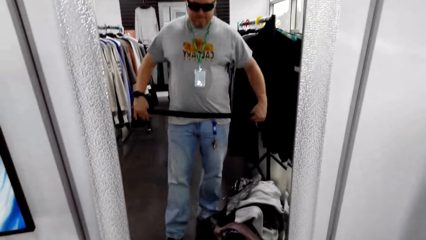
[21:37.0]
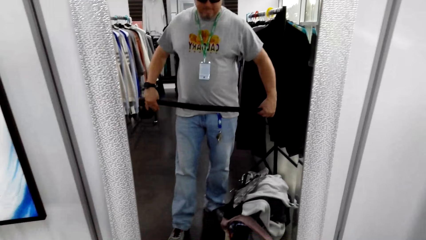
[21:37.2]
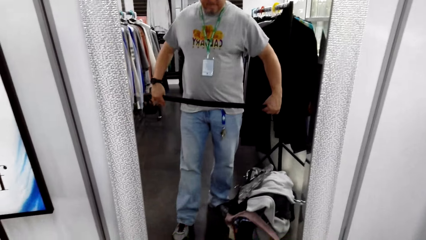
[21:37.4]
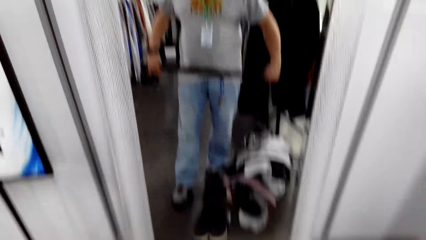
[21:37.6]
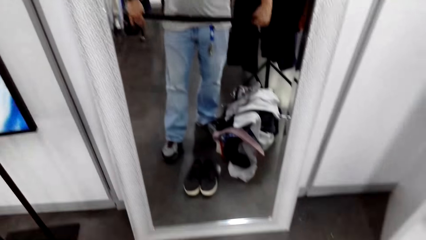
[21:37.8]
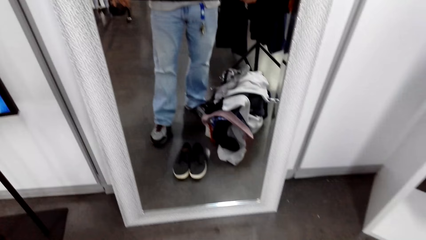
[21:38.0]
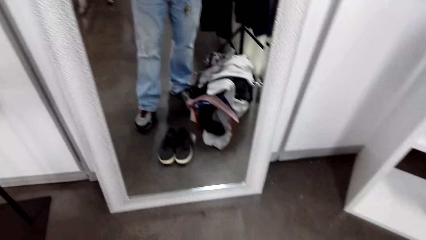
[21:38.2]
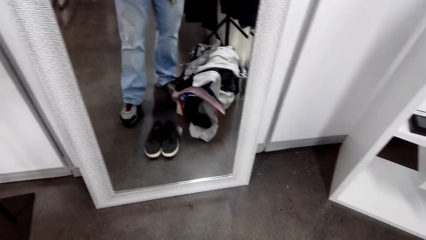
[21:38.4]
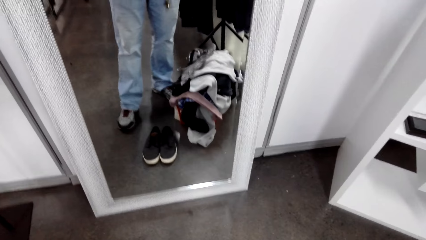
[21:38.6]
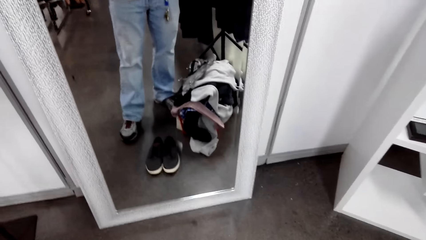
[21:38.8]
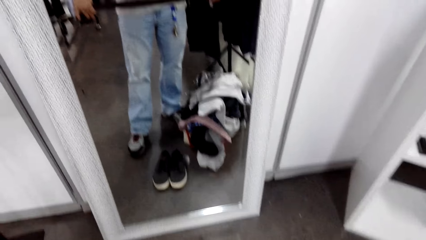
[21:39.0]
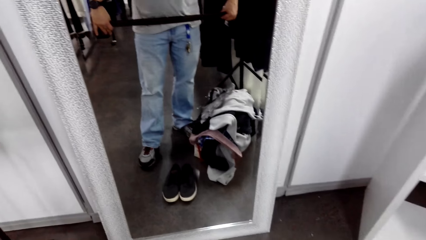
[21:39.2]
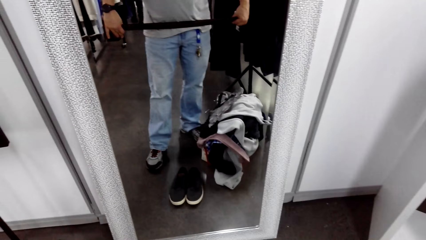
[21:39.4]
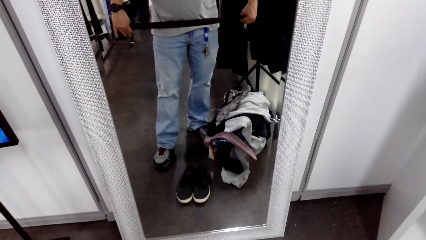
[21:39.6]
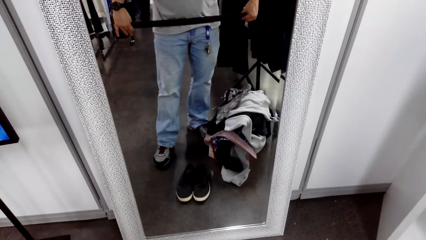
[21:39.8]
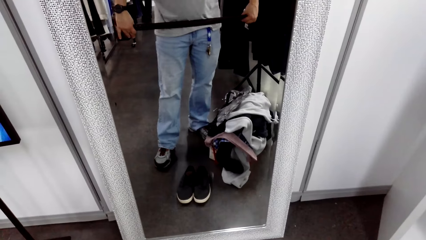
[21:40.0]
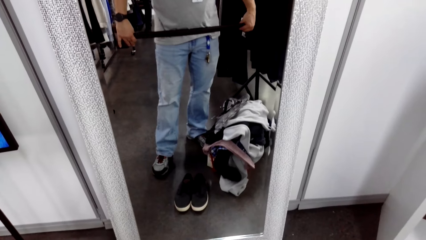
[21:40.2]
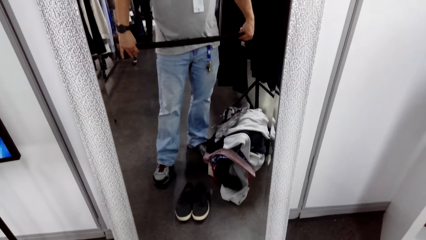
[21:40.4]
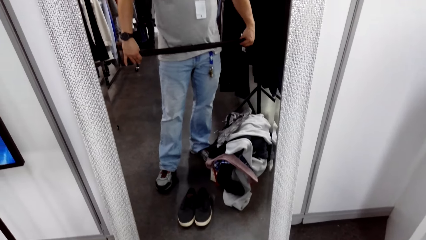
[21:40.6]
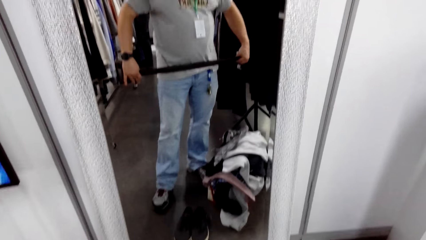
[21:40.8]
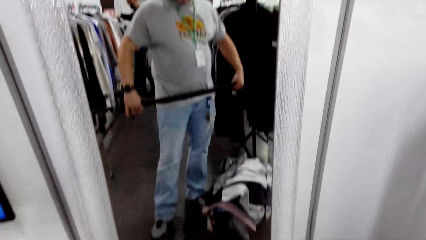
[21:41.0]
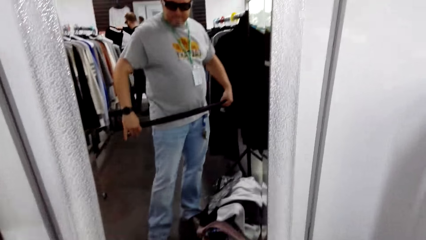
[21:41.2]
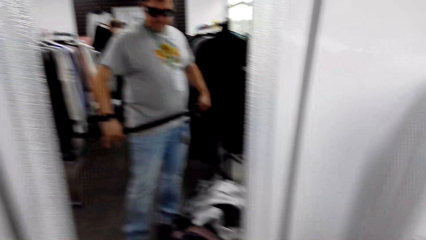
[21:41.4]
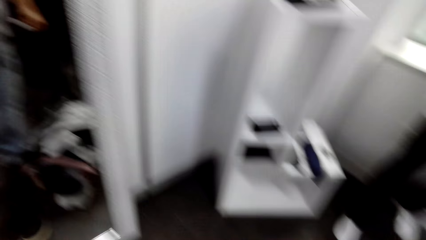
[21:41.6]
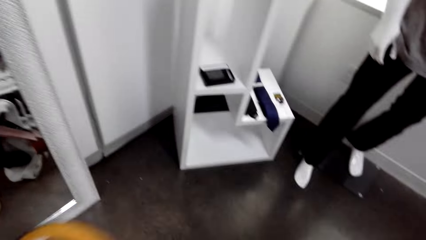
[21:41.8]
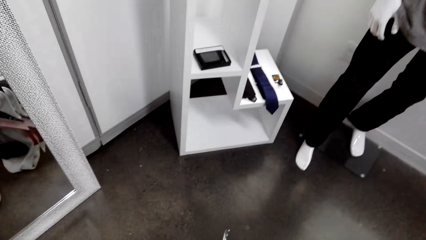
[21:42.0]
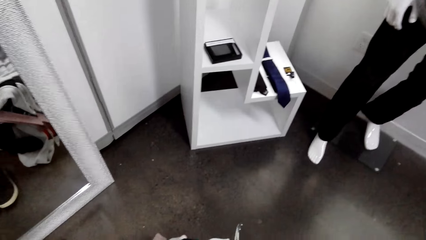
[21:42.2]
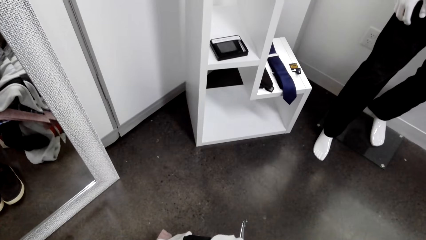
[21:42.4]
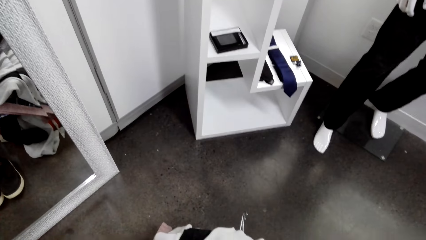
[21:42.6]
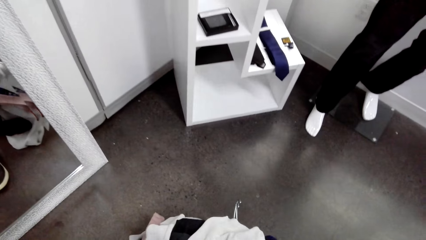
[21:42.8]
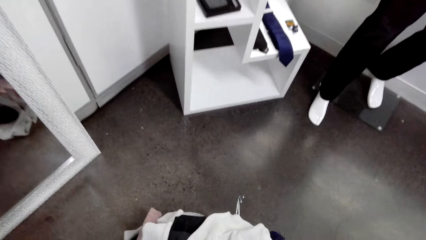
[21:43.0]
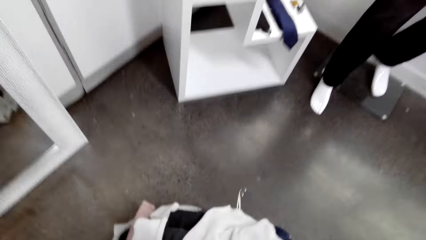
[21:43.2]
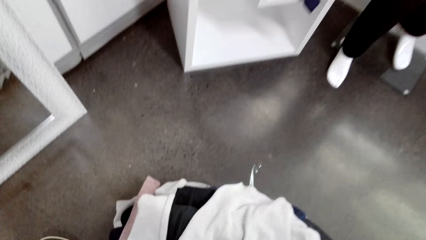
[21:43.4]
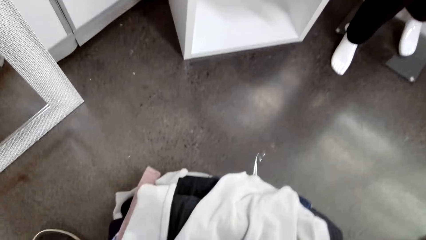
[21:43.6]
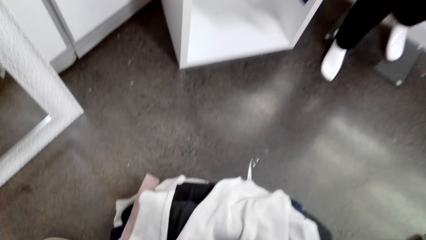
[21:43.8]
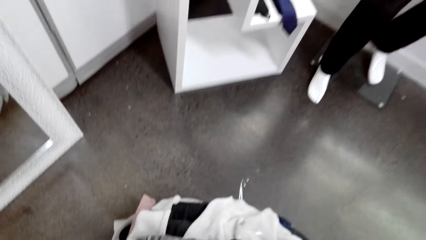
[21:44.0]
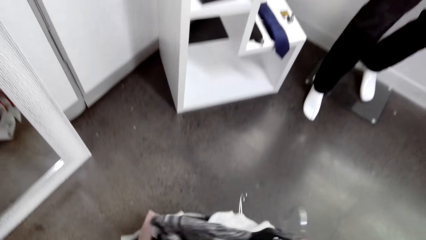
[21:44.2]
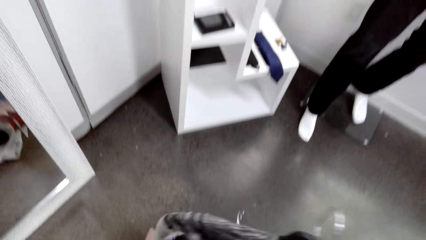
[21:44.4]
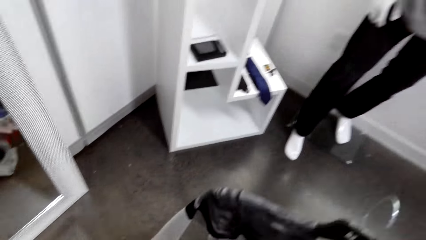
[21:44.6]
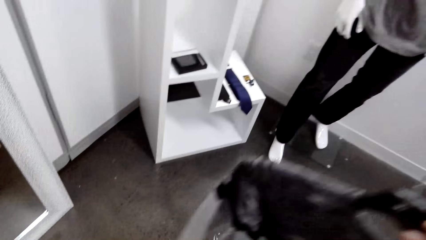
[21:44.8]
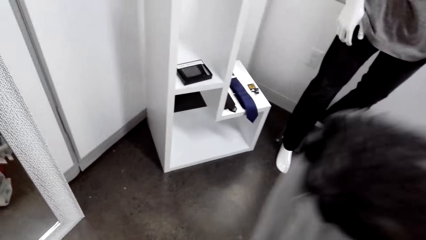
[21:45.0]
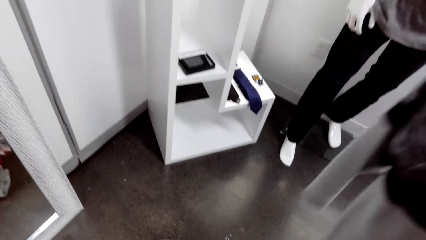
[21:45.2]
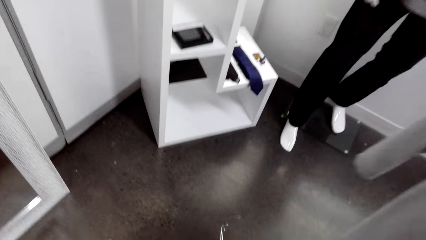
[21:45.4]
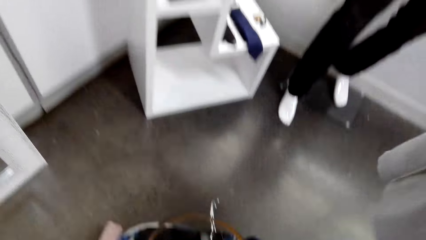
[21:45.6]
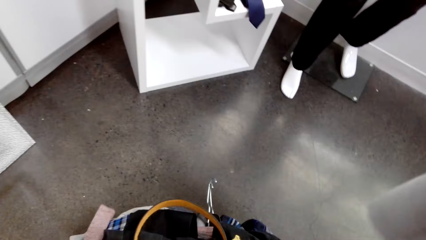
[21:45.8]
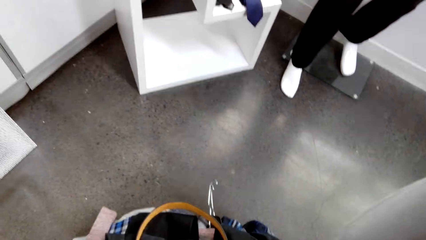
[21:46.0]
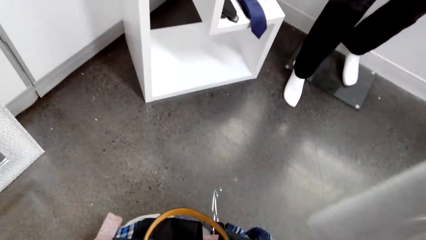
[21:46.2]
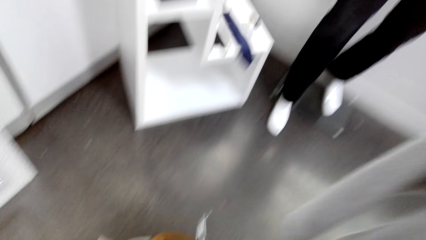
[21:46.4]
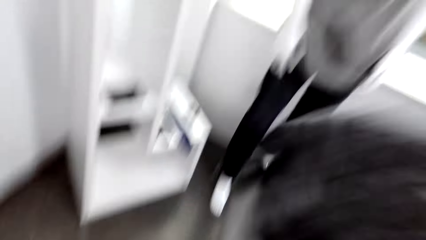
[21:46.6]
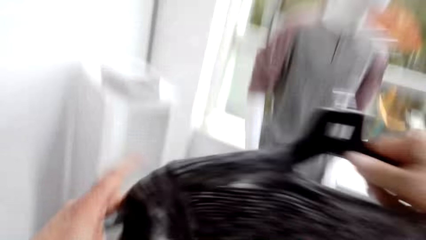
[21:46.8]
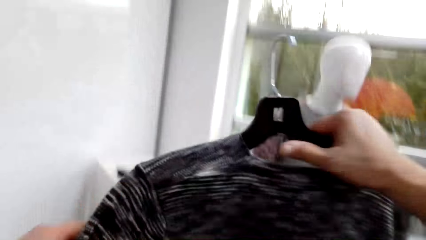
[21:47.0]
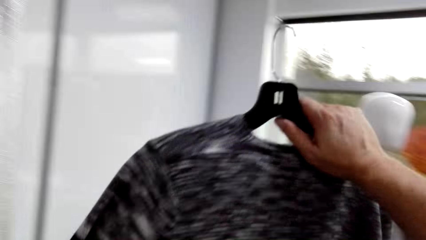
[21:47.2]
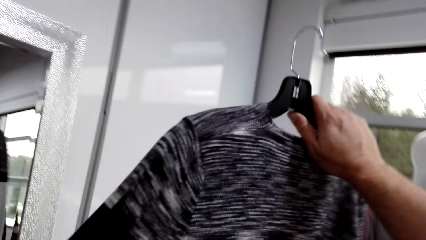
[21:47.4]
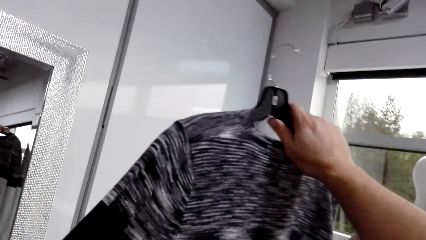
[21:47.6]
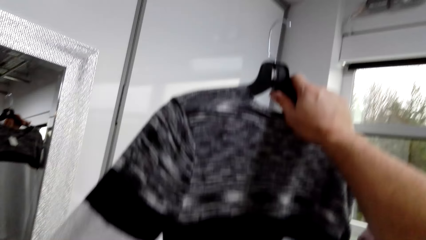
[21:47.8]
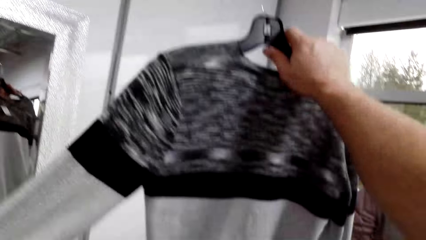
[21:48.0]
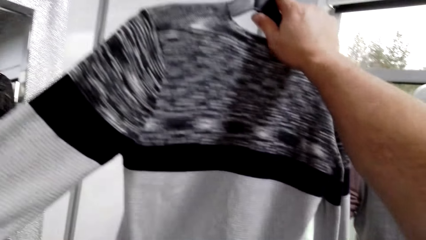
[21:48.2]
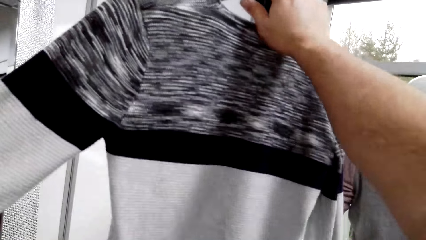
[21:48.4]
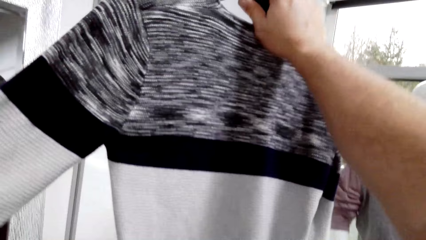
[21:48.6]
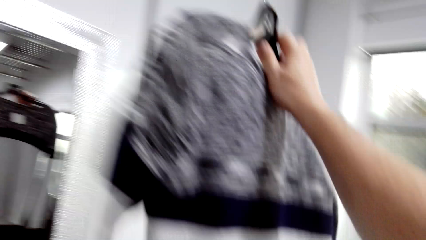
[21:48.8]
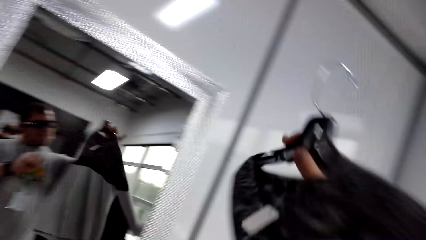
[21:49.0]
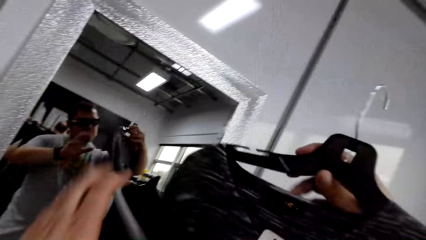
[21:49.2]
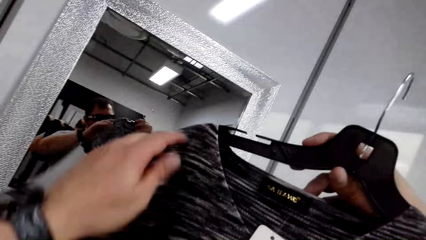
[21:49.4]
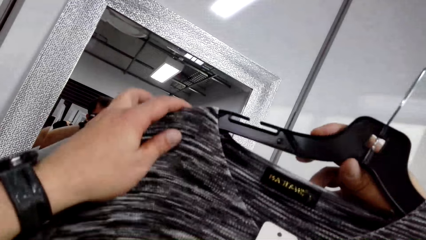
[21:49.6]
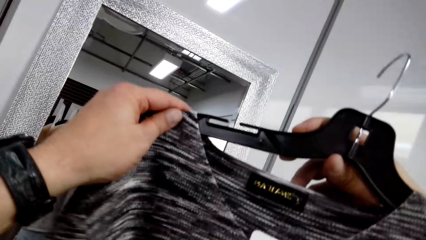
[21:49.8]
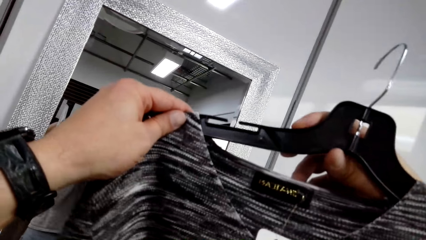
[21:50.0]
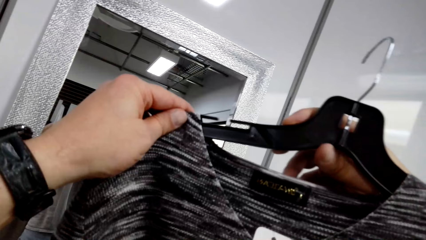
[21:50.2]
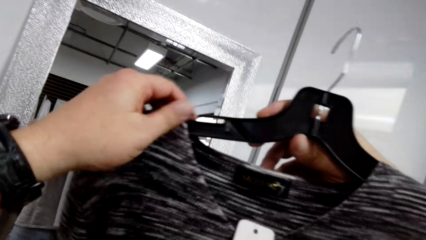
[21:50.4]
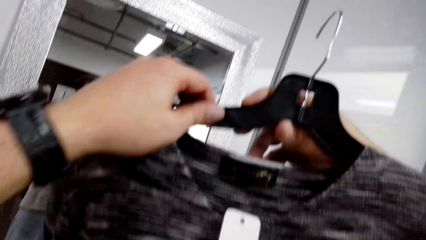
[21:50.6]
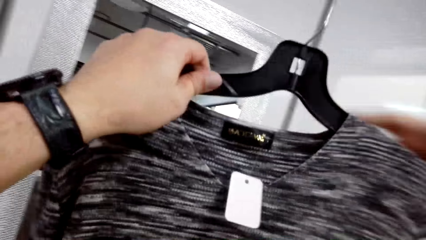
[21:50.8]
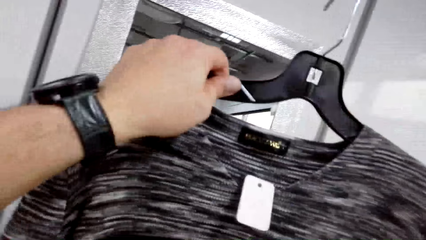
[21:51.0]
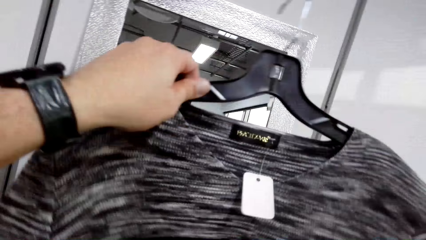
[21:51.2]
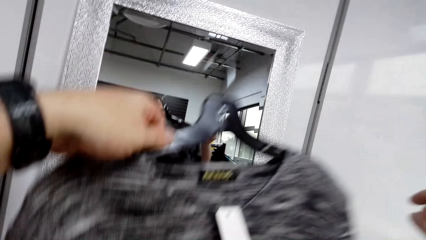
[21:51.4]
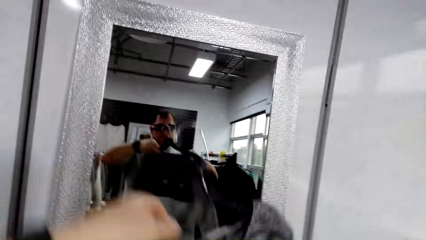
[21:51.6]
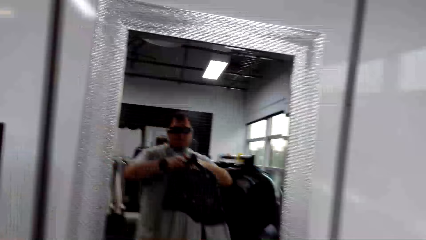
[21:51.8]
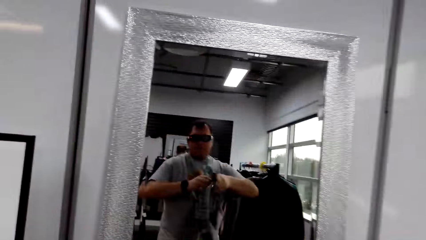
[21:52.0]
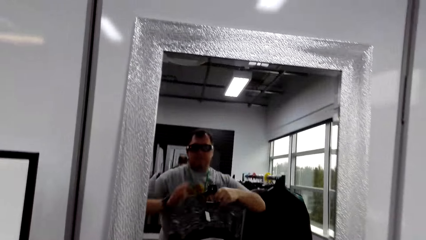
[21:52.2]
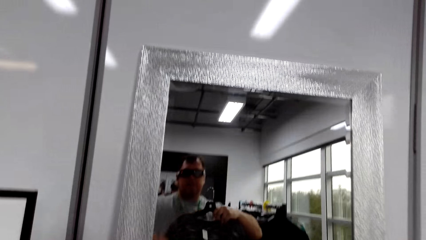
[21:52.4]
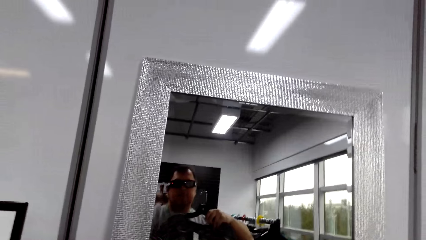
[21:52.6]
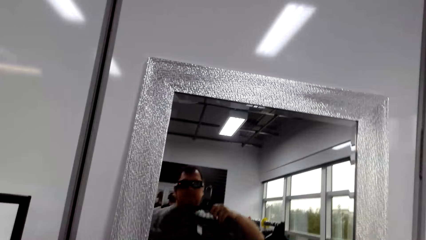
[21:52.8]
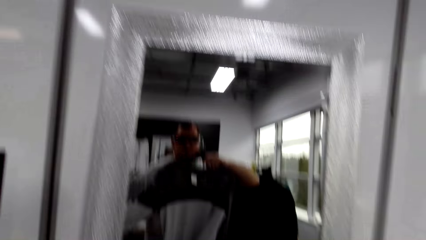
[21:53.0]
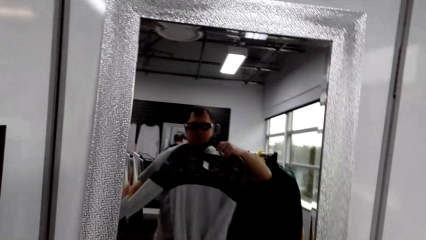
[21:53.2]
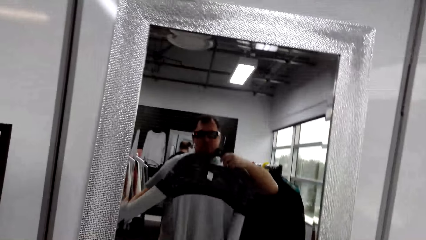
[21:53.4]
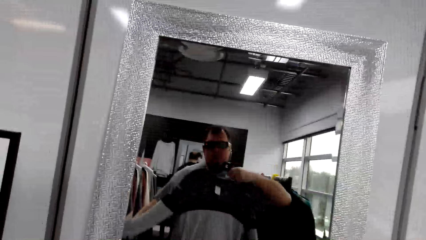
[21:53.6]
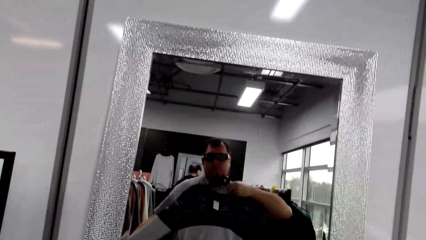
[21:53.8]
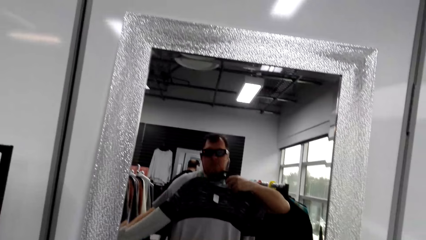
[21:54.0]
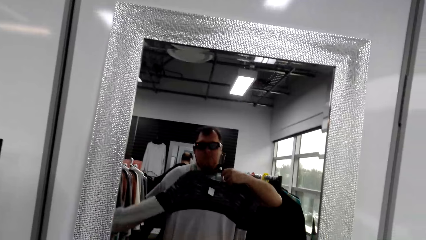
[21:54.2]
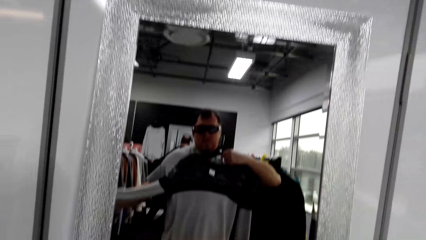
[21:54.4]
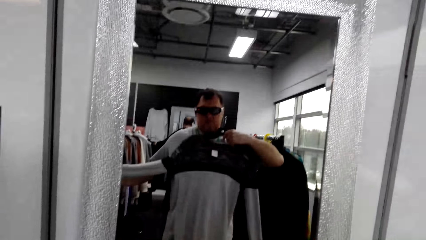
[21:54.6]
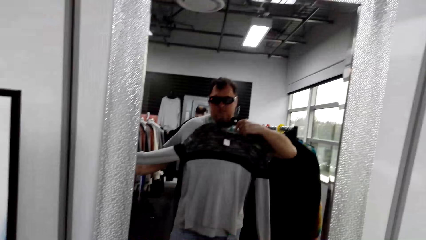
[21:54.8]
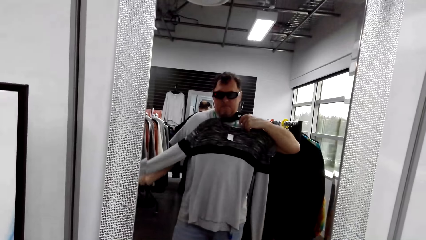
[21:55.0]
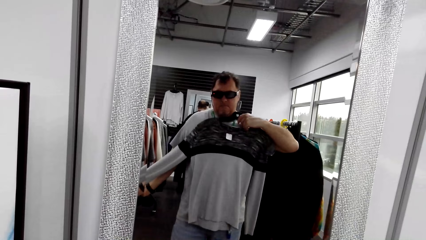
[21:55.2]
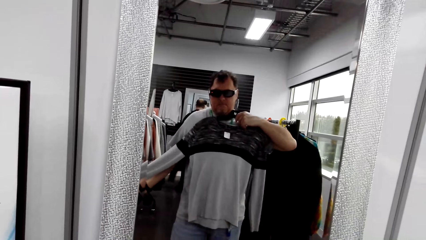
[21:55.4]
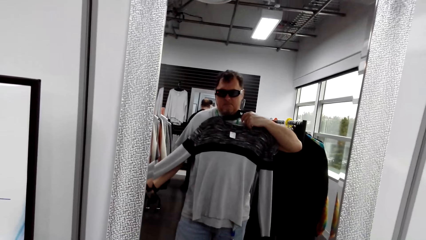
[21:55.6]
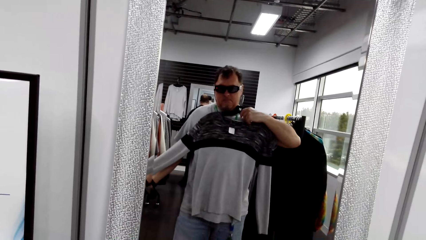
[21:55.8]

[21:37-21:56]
The camera wearer looks at the mirror. They put the belt in the tray. They take the t-shirt from the tray. They lift the shirt. They look at the t-shirt on the mirror. They look at the mirror.
